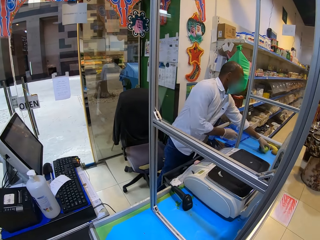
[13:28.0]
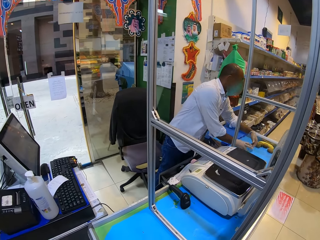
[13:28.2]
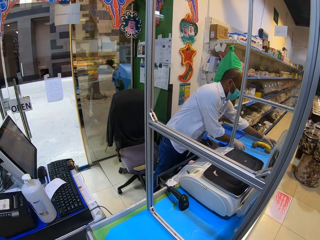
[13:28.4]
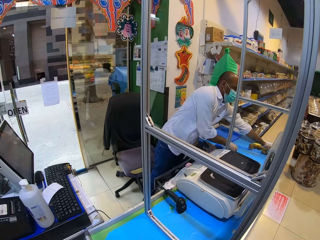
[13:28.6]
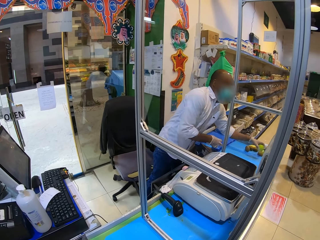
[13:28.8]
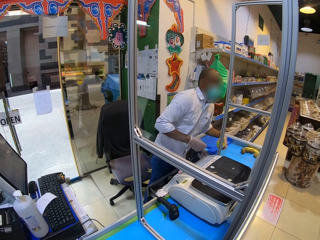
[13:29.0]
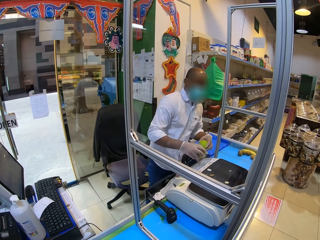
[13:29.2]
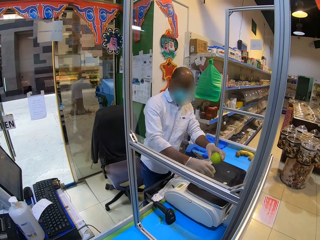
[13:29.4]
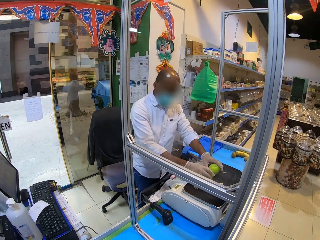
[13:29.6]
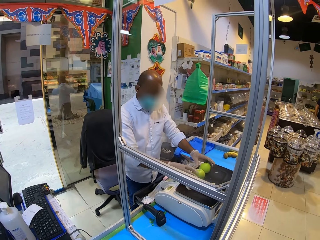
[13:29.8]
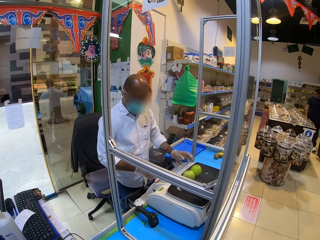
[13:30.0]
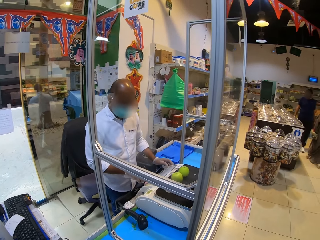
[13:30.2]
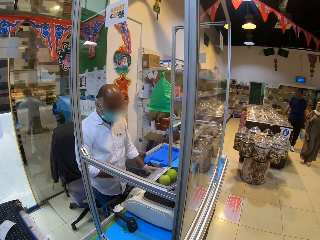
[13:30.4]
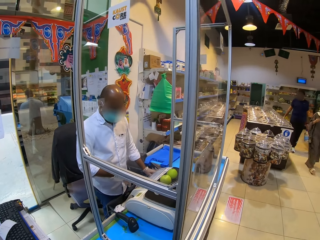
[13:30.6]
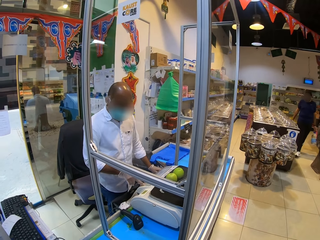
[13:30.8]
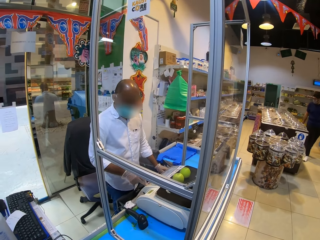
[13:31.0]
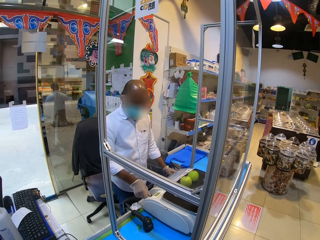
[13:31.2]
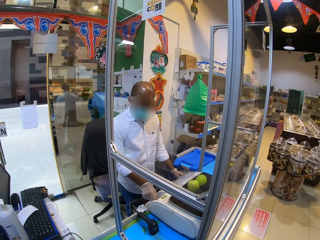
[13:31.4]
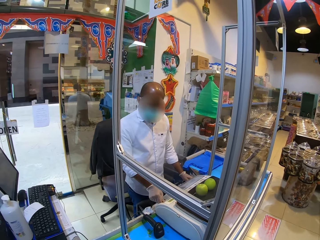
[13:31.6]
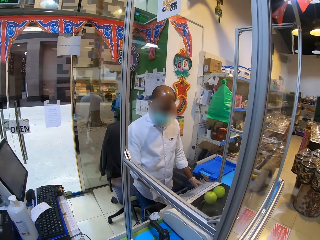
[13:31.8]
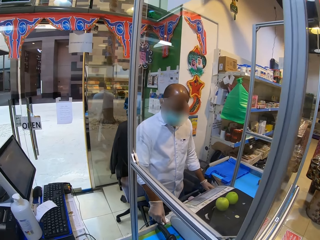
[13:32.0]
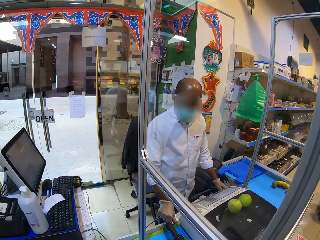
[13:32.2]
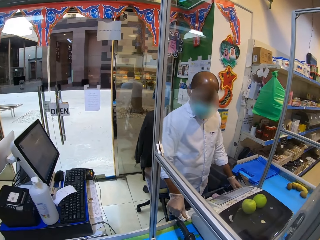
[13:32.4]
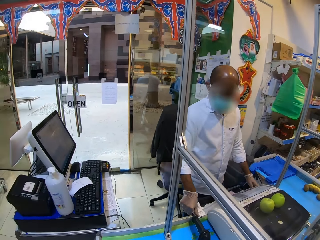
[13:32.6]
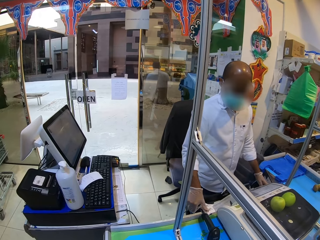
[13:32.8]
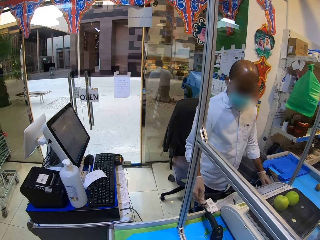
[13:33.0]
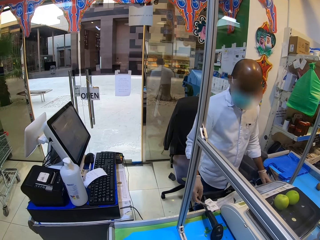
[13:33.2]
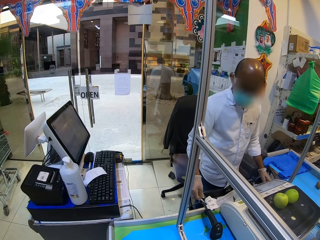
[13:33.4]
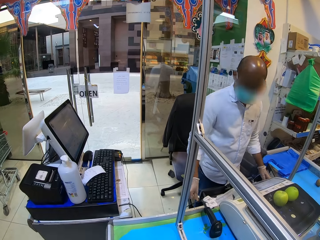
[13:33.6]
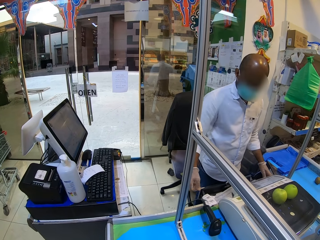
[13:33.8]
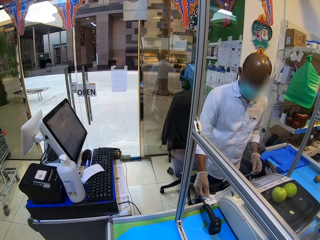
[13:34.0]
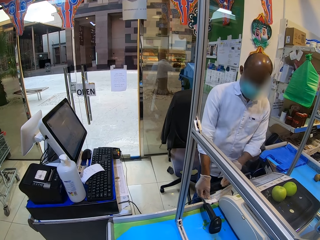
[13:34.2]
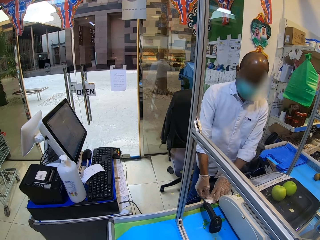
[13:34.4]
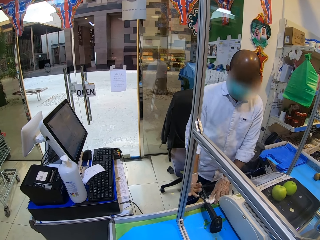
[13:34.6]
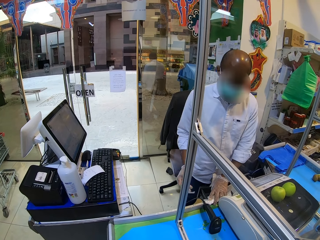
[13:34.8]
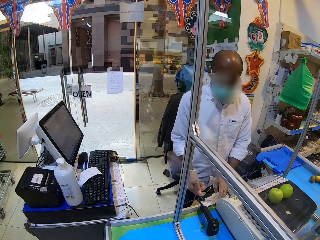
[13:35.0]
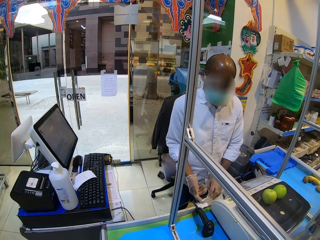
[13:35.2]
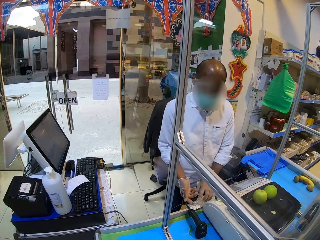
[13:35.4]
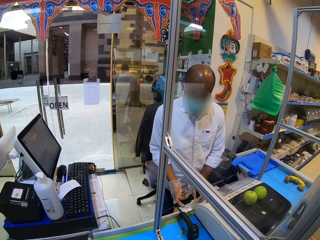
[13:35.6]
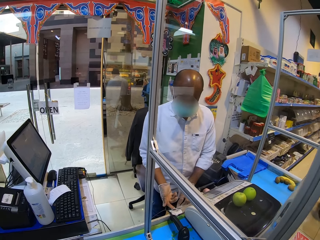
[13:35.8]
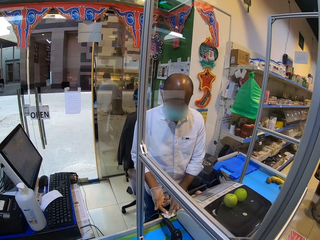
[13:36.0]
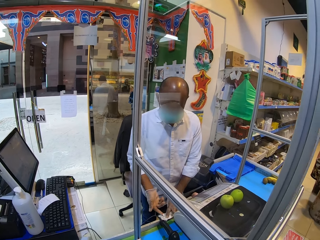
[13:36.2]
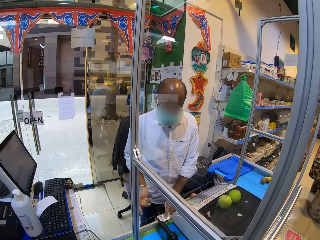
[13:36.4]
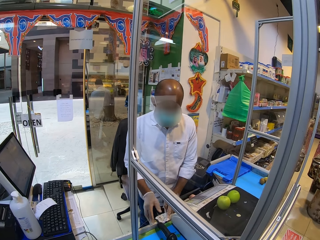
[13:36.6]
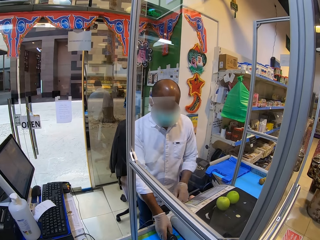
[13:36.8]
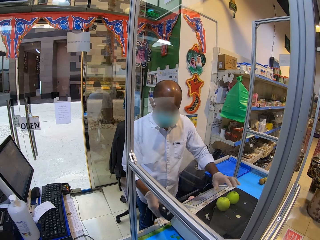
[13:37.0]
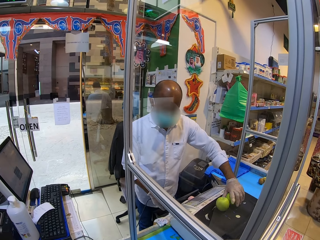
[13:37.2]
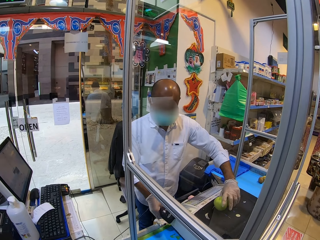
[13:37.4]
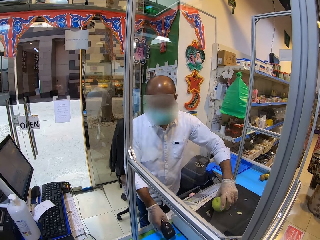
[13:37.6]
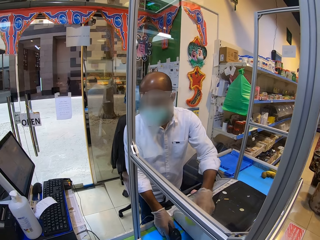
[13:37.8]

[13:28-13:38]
The cashier picks up apples and puts the apples on the weighing machine. The camera wearer places the apples on the weighing machine. The cashier presses buttons of the weighing machine, pulls a receipt from the weighing machine, sticks the receipt on the table, picks up the scanner, scans, puts the scanner down and picks up the apples.

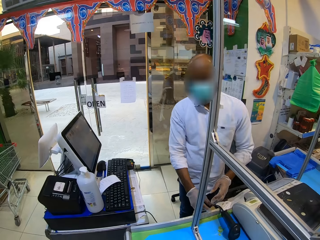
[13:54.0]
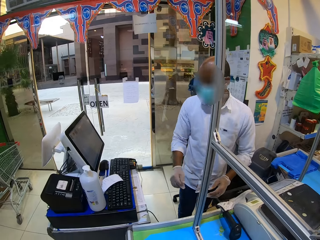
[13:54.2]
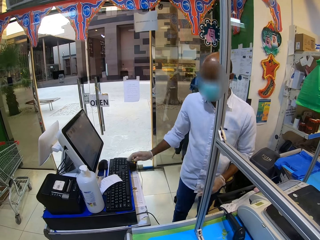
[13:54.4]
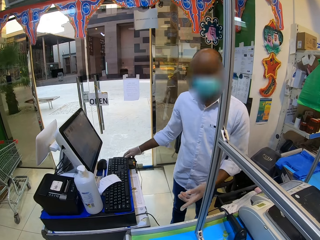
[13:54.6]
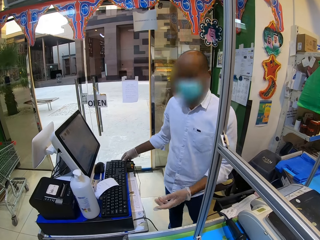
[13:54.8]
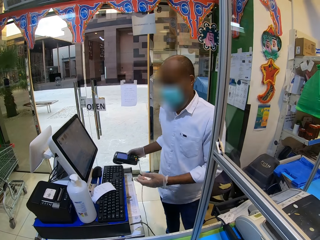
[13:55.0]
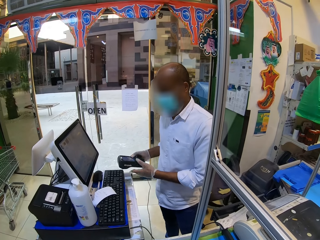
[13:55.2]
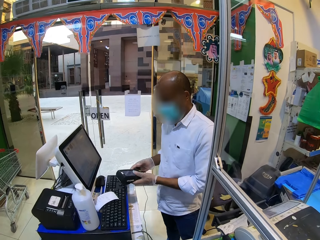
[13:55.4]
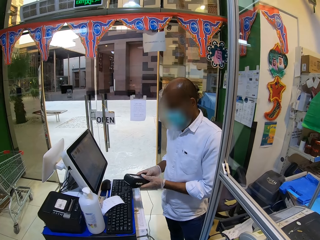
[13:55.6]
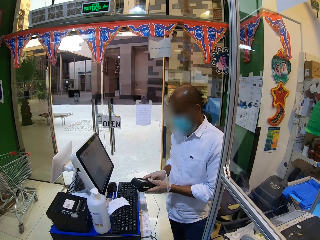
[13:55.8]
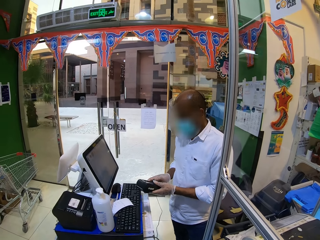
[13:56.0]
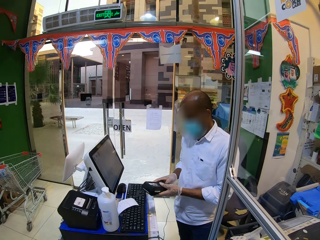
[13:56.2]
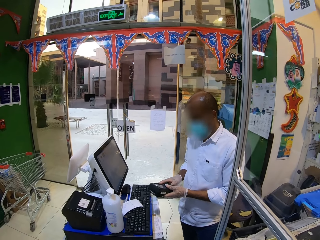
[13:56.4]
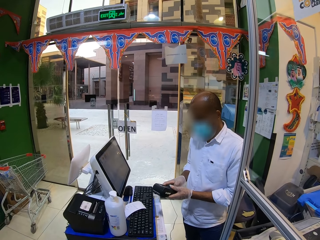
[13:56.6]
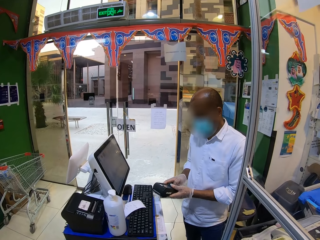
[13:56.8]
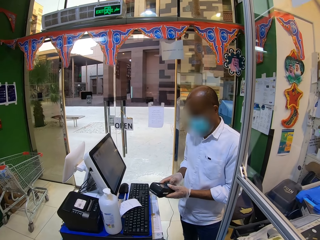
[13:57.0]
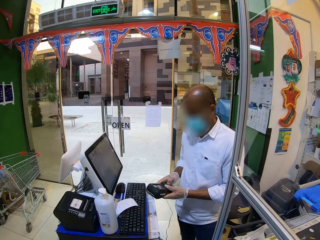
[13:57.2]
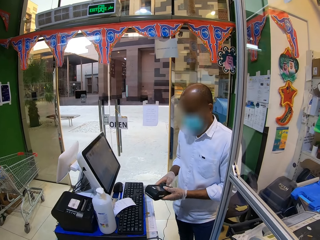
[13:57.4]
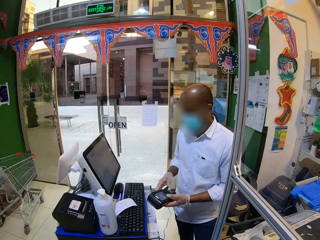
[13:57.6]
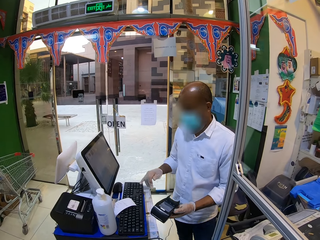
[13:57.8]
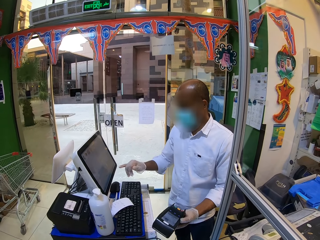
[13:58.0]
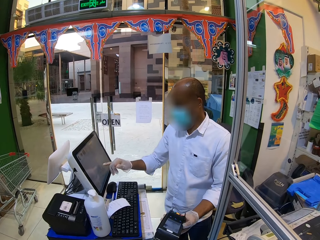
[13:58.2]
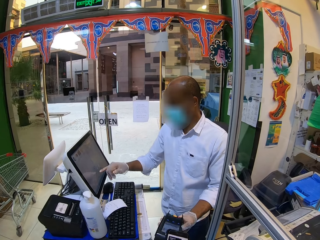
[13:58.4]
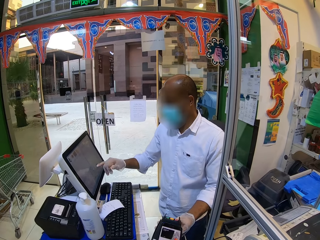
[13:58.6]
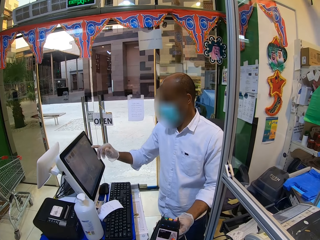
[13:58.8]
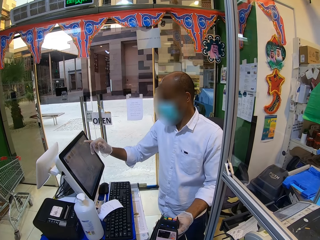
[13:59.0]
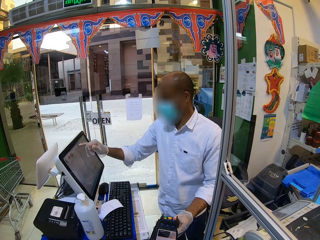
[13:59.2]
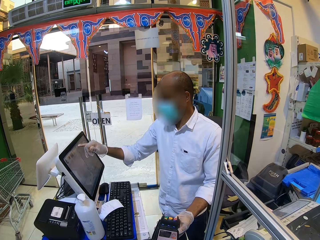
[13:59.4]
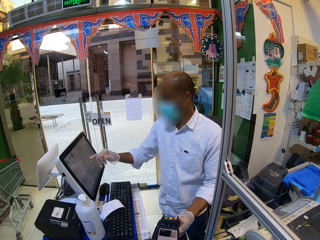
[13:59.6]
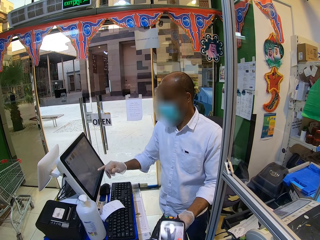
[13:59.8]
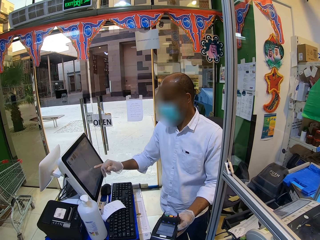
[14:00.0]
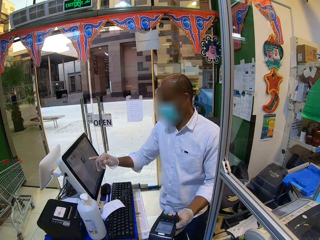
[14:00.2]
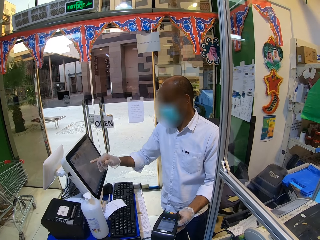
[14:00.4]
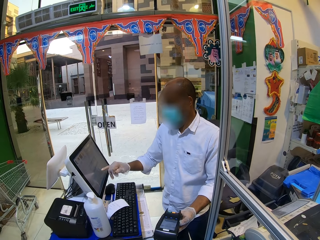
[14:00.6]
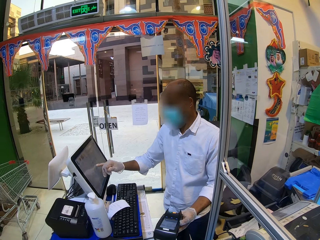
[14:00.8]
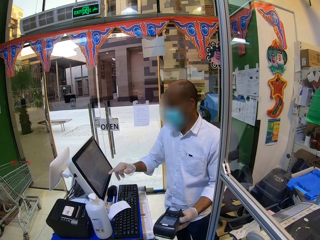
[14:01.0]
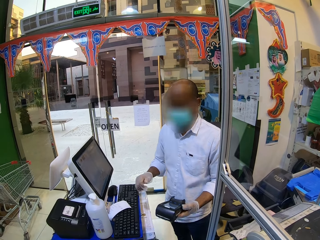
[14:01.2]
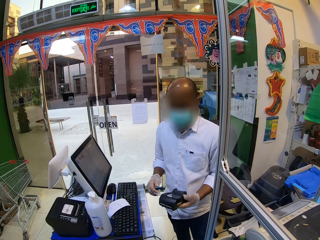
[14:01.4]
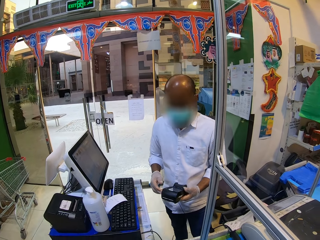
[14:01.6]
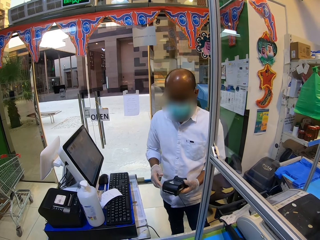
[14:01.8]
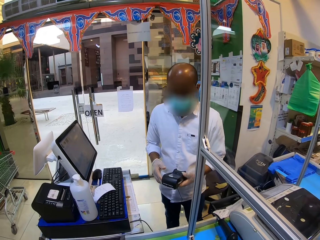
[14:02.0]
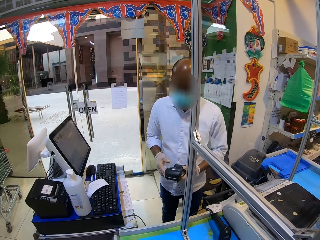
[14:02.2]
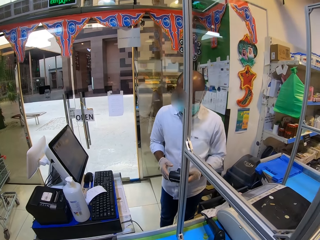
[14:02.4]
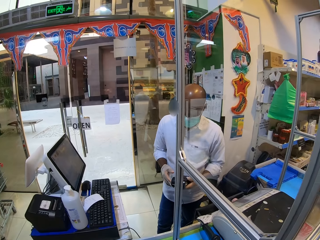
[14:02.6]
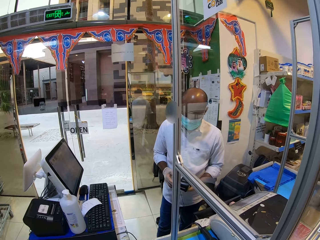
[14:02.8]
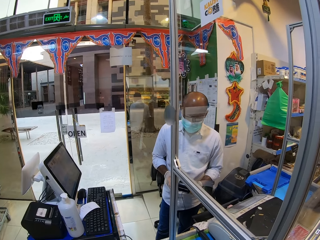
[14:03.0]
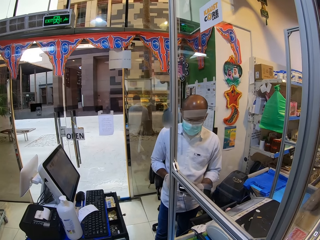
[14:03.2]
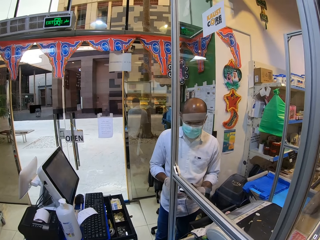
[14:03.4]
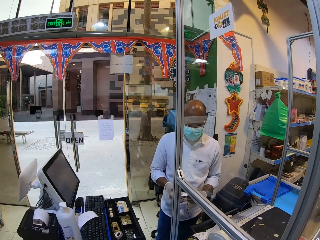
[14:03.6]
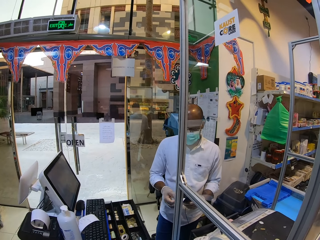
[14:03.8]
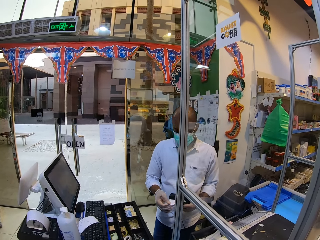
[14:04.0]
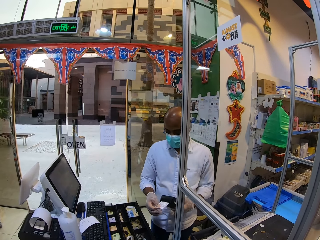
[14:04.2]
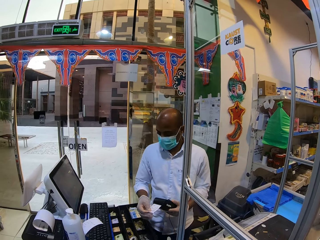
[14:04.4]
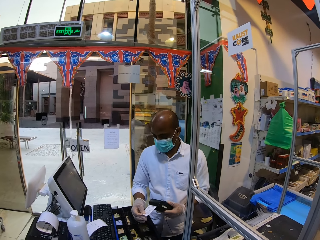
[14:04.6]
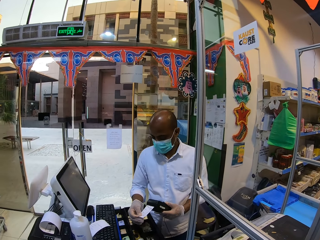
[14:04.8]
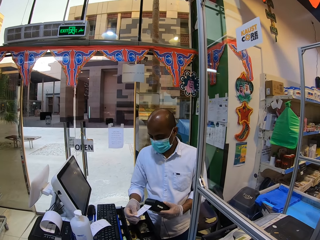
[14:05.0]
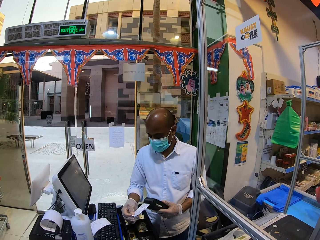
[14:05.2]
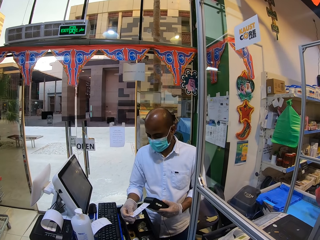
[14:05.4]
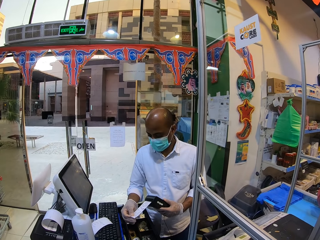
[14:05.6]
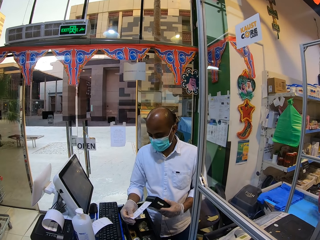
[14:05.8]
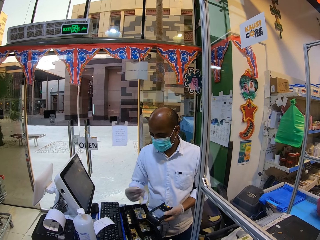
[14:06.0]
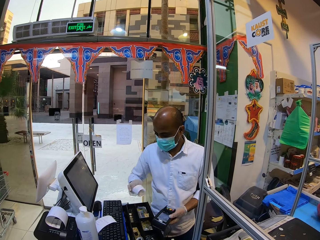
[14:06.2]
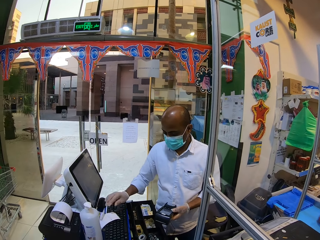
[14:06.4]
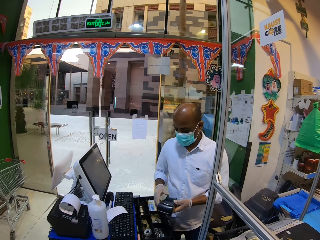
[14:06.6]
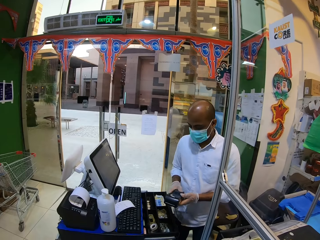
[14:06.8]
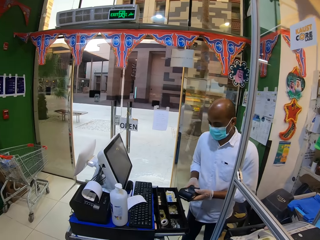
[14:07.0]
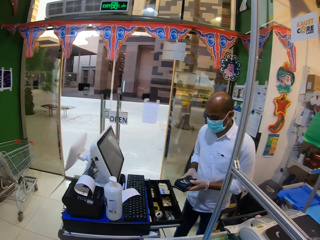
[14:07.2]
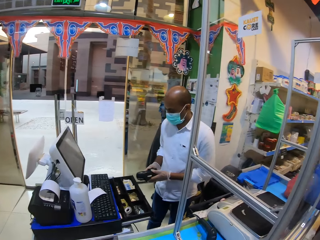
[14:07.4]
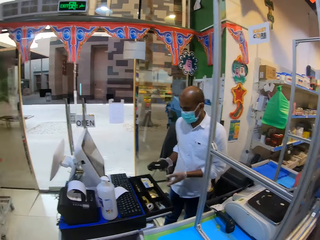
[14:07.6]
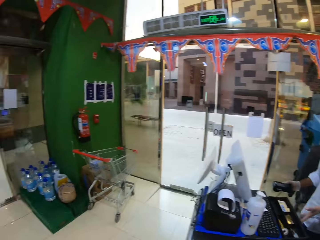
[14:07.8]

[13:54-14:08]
The cashier picks up a POS machine or payment machine, presses buttons of the POS machine and touches the payment machine. The cashier touches on the screen, touches the laptop on the table, looks at the payment machine, opens the cashier, removes a receipt from the POS machine and throws the receipt down.
